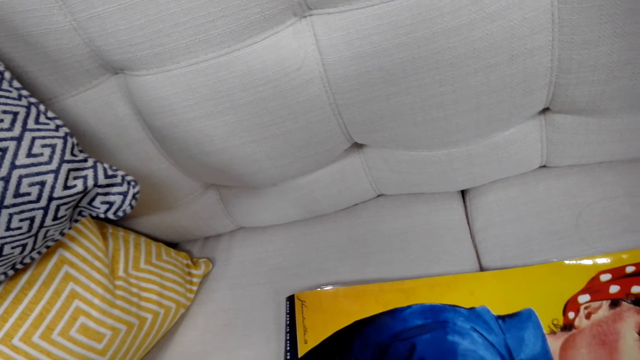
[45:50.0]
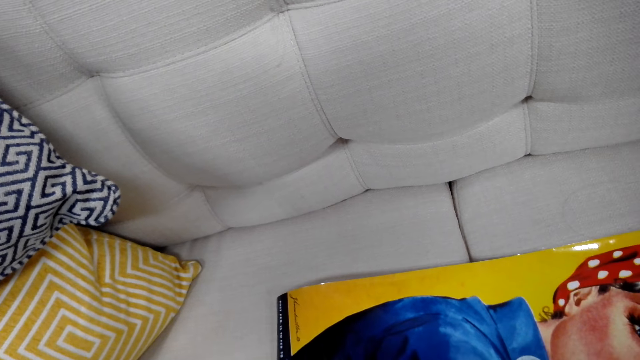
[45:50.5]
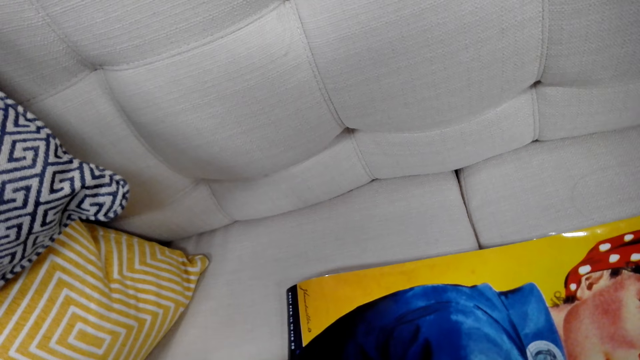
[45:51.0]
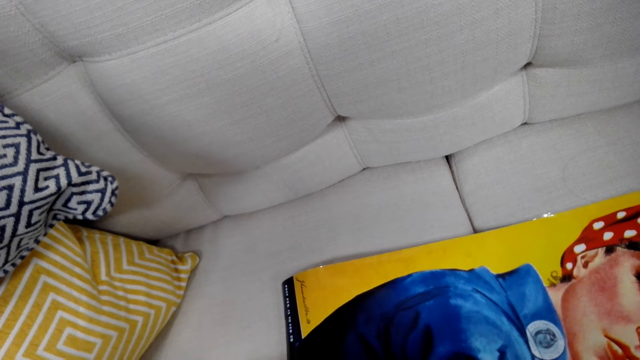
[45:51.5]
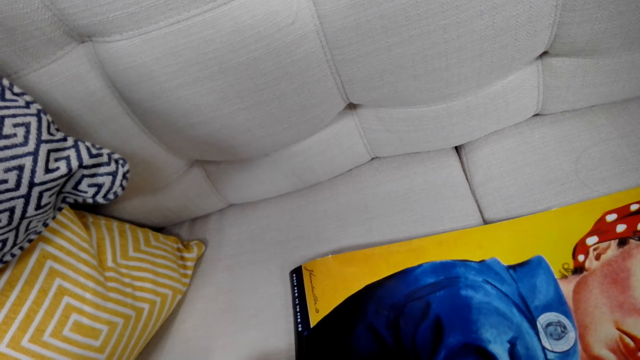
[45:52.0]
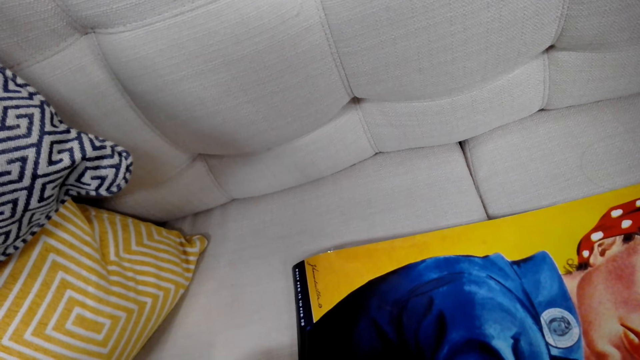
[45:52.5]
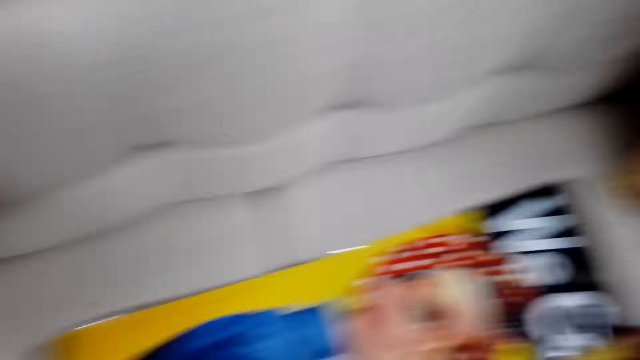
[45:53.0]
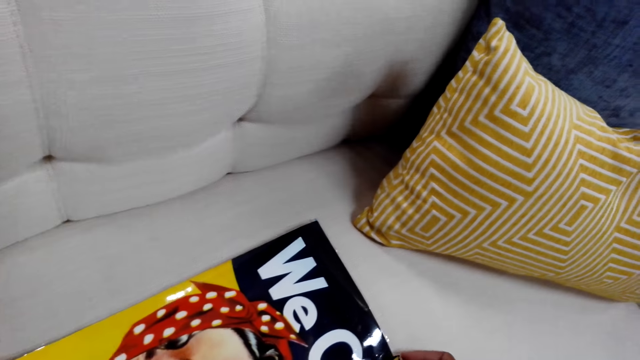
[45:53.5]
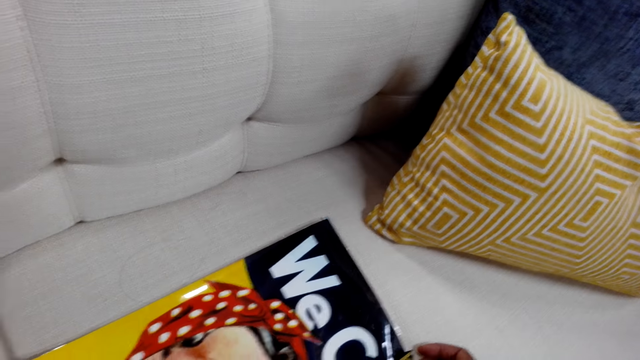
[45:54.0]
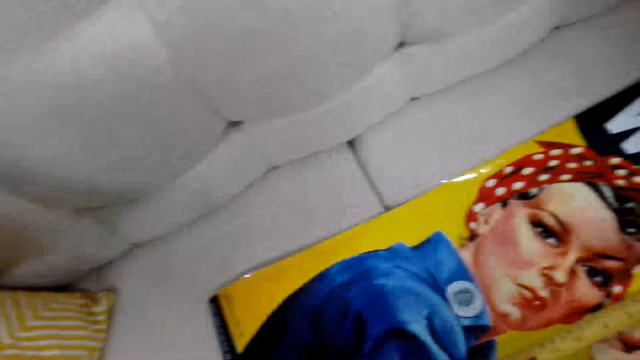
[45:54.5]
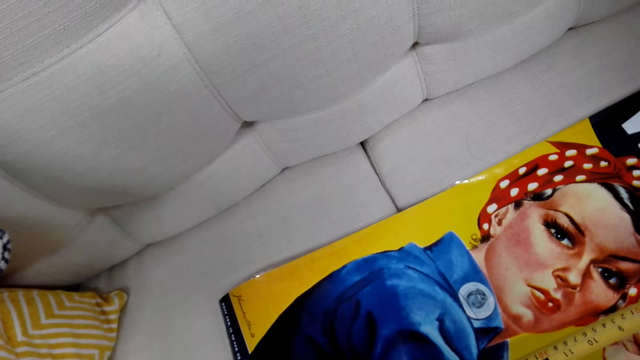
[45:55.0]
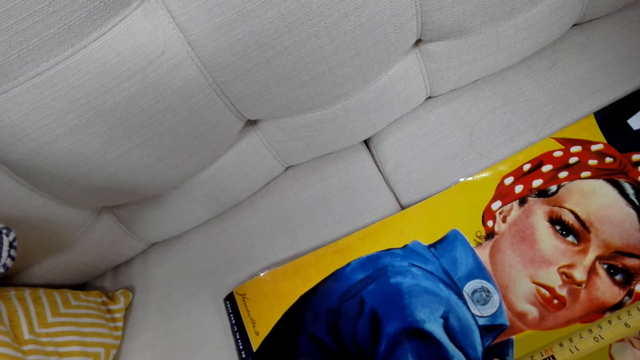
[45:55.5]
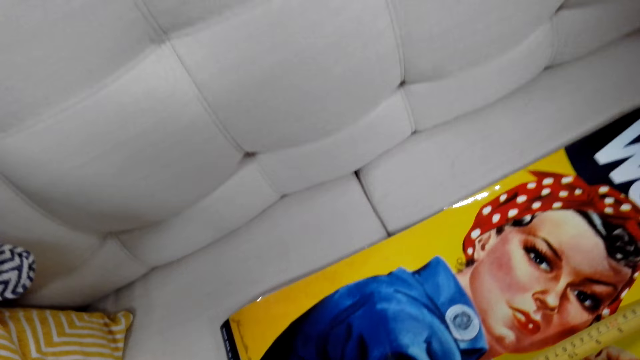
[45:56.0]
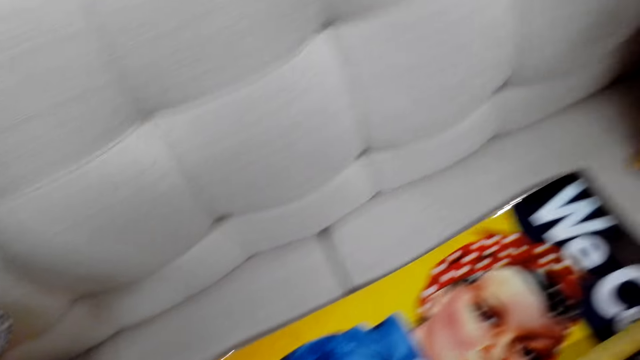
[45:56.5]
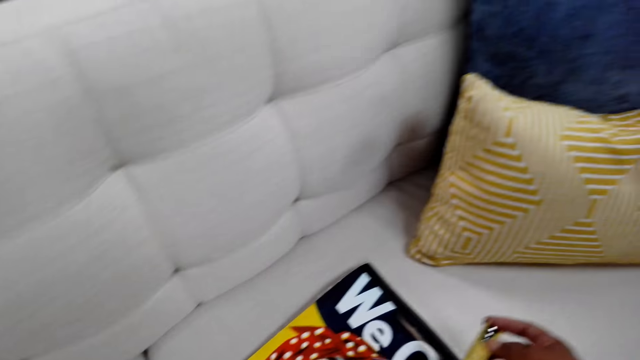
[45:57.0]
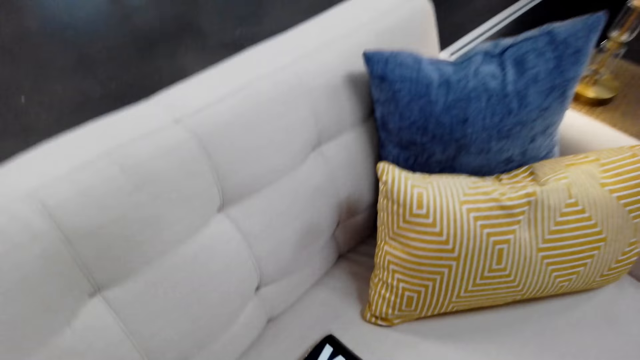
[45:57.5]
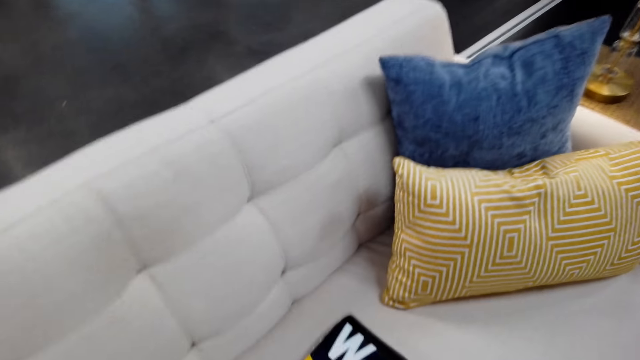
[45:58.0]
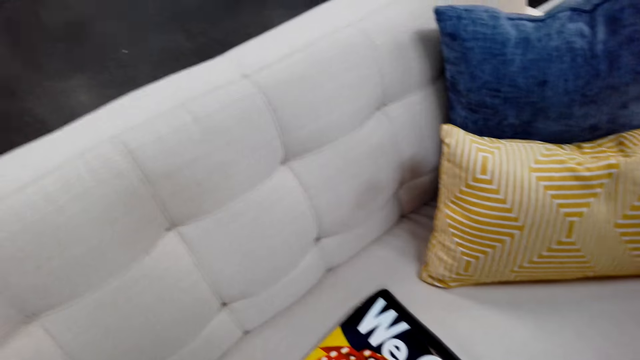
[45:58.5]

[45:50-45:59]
The camera wearer looks at the art. They put the size required.

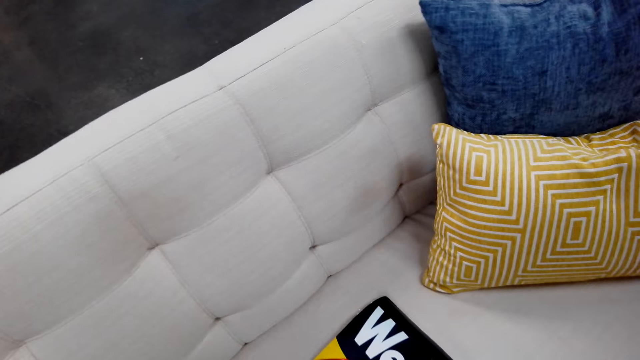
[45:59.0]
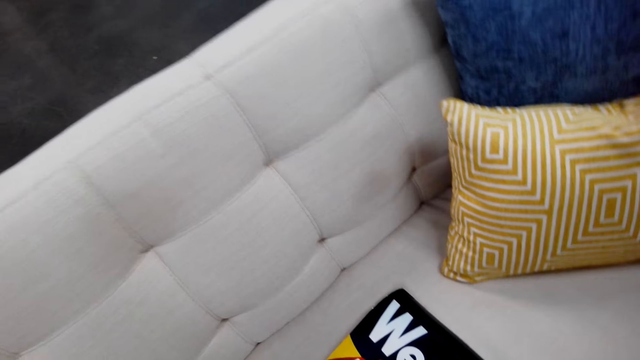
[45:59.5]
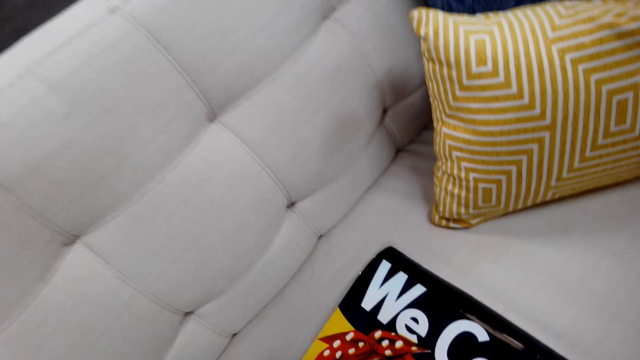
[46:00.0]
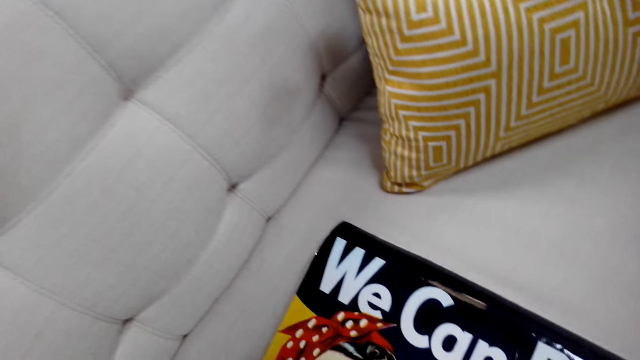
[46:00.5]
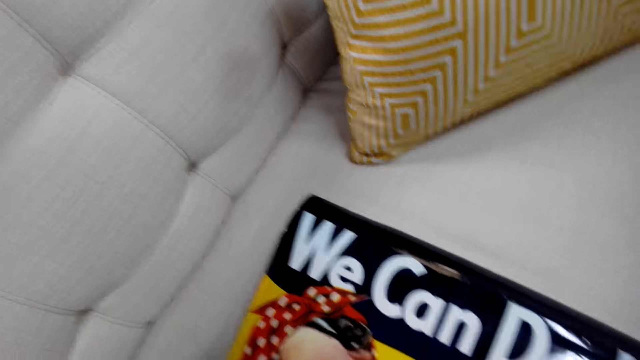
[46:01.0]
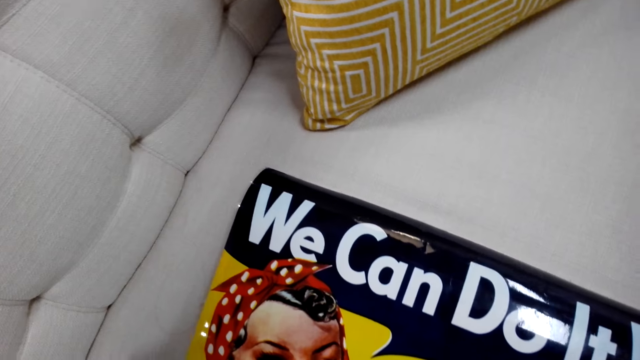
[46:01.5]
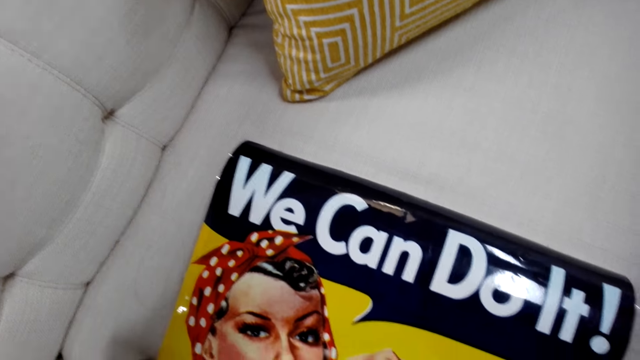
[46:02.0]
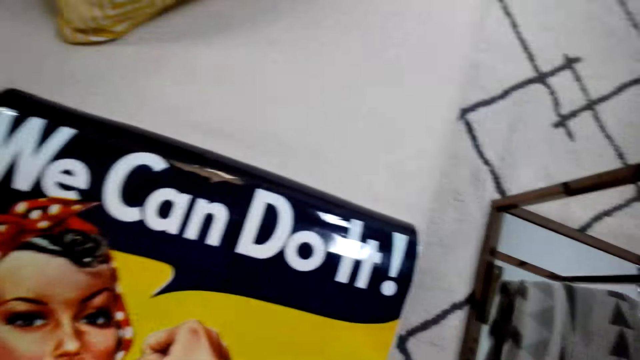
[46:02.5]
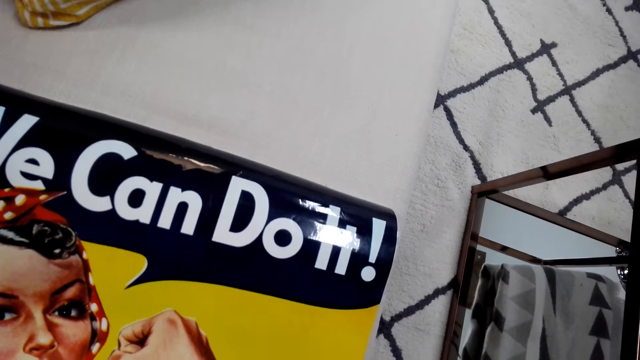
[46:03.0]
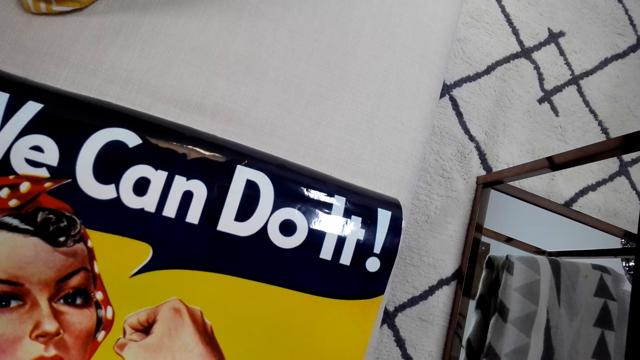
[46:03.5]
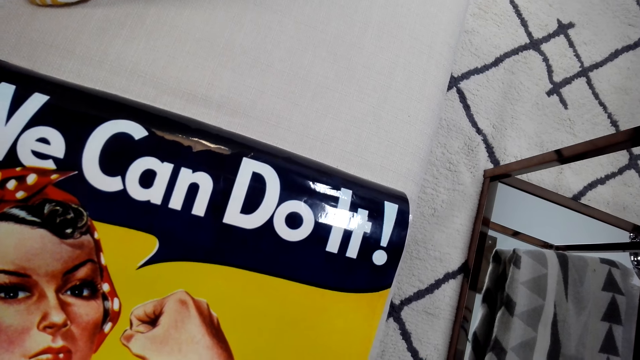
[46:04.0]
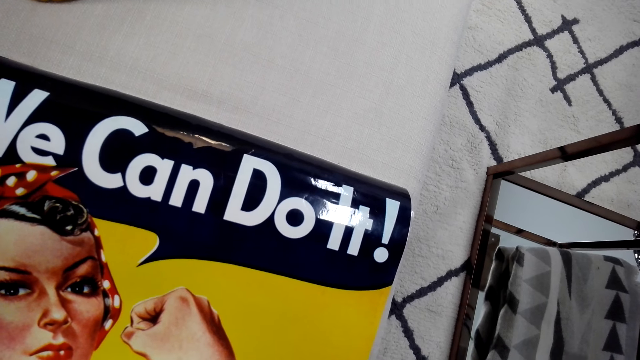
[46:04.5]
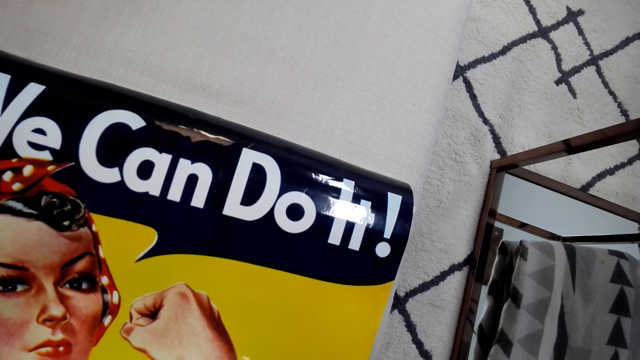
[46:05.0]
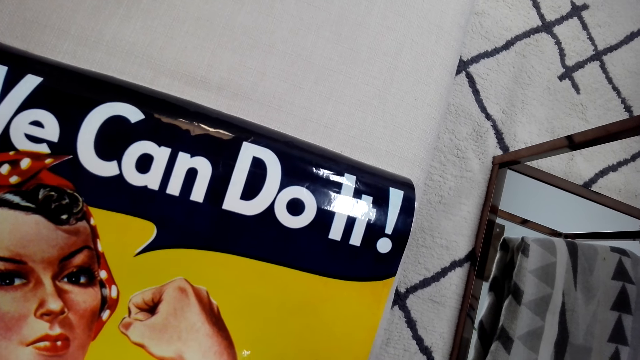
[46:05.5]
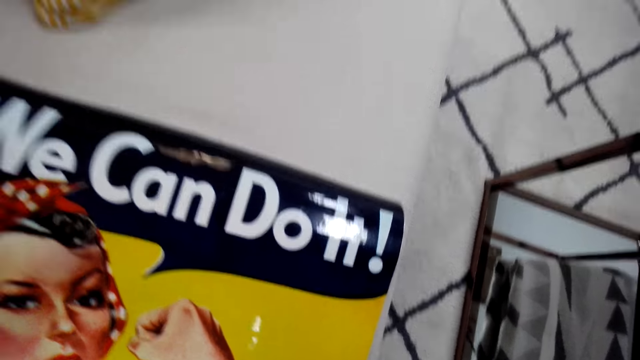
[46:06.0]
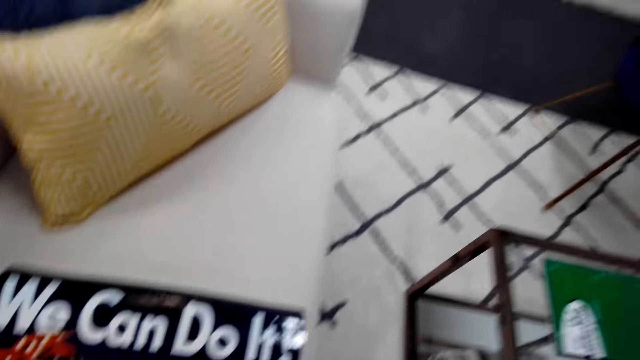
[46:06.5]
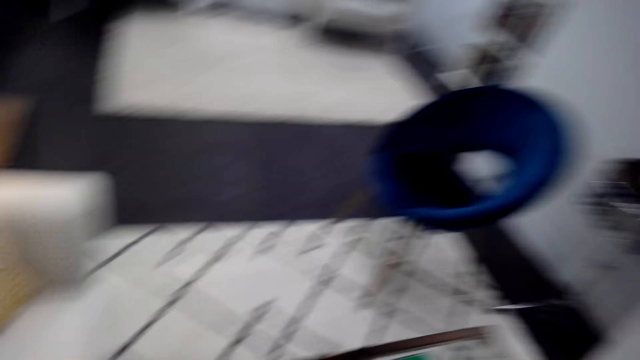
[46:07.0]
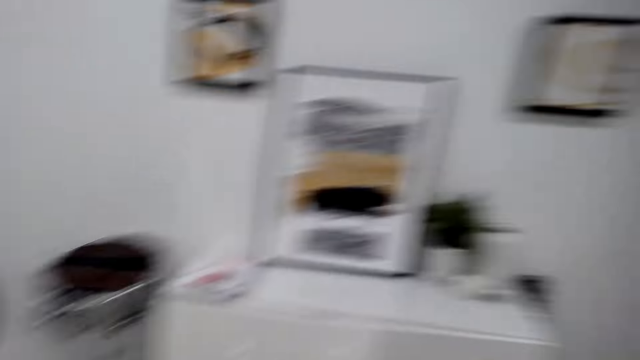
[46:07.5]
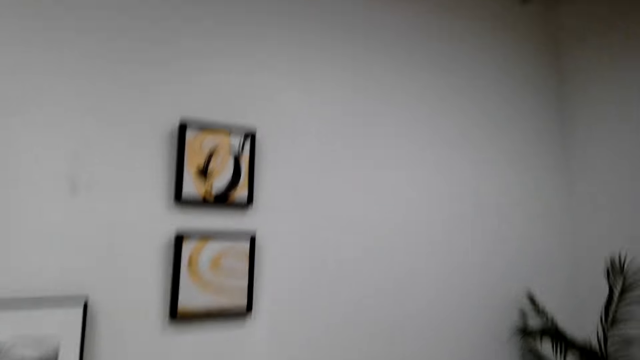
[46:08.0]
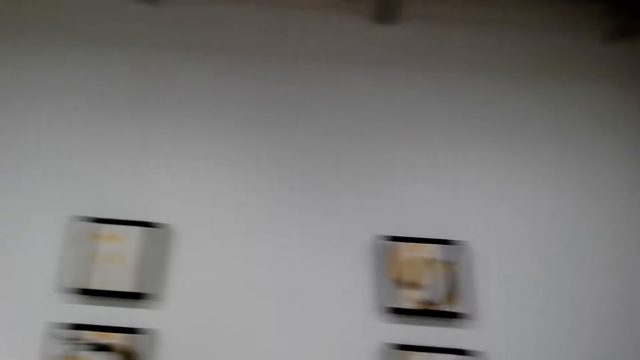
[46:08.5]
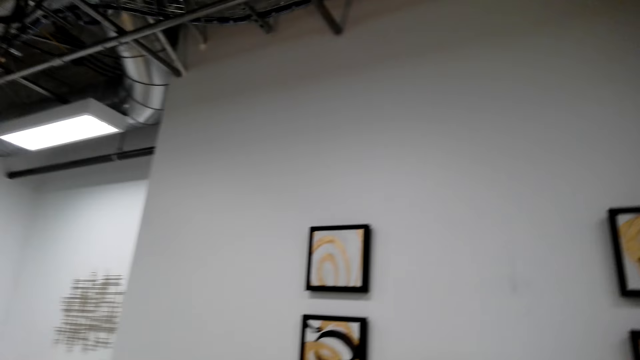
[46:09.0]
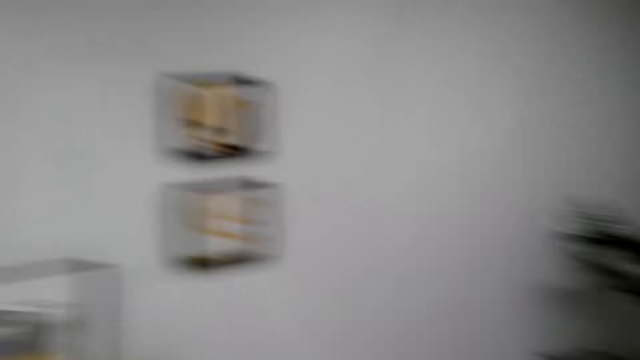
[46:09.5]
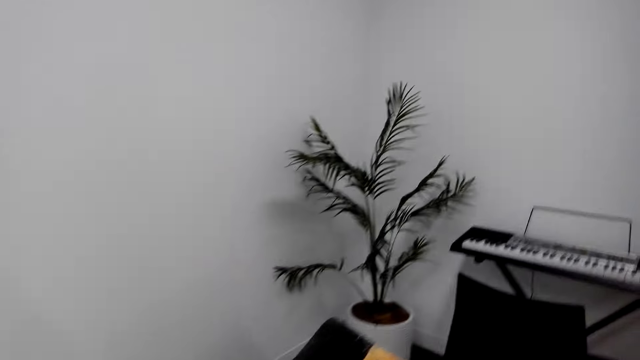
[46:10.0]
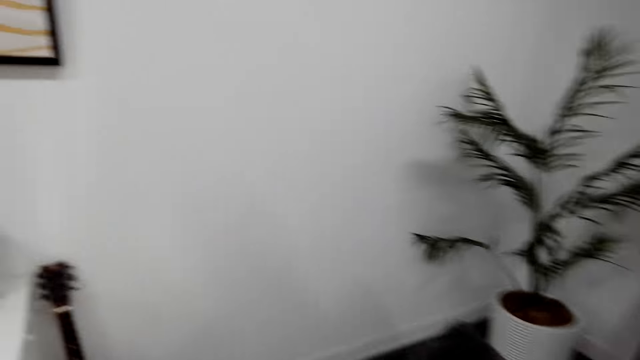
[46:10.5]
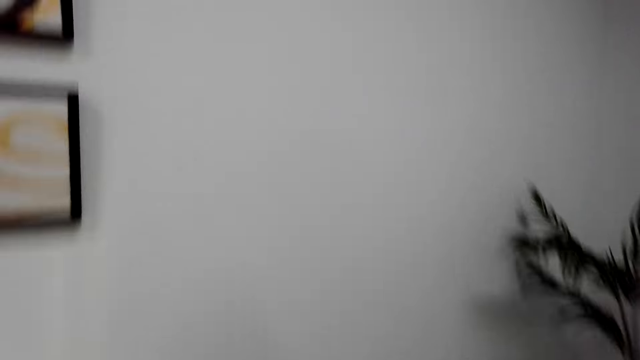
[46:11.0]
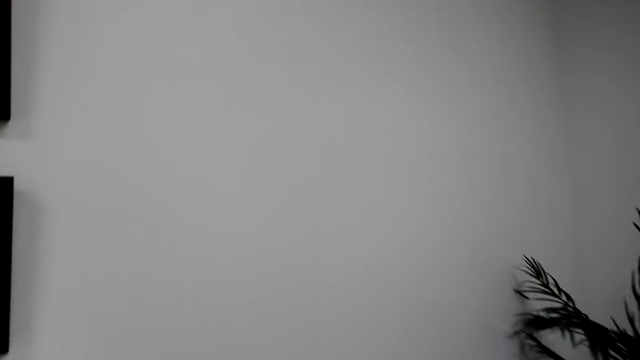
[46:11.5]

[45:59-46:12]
The camera wearer uses the tape measure on the art. They walk around the house.
